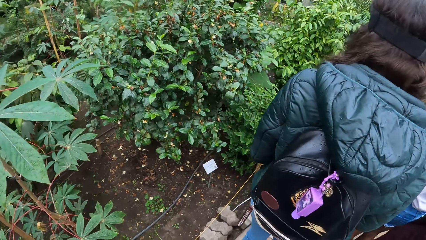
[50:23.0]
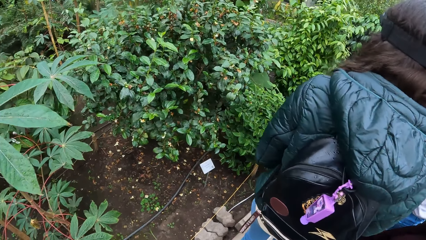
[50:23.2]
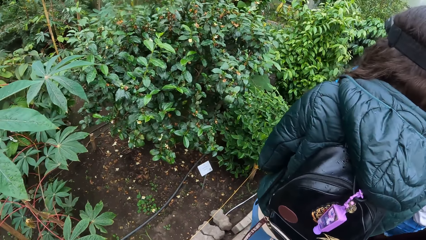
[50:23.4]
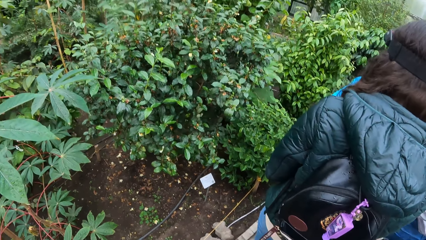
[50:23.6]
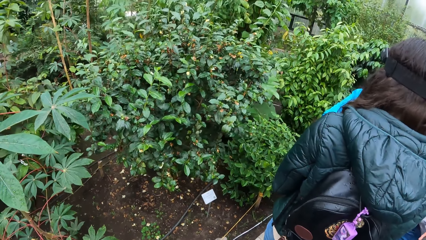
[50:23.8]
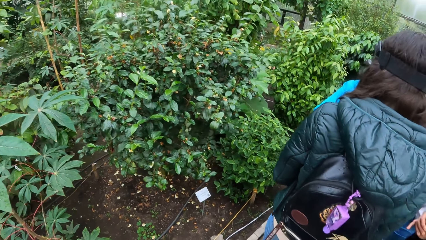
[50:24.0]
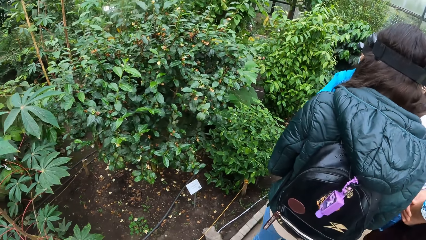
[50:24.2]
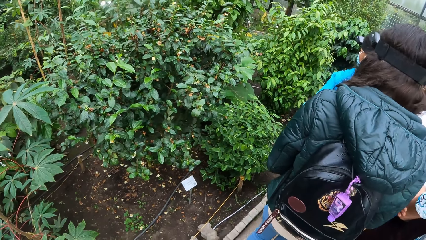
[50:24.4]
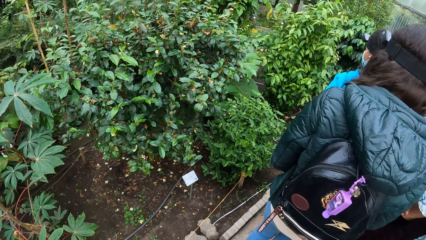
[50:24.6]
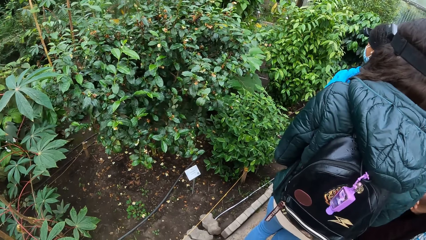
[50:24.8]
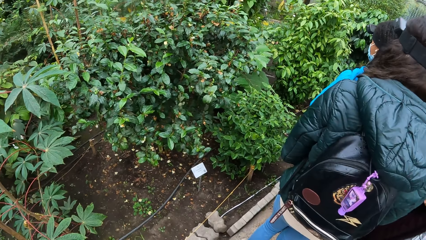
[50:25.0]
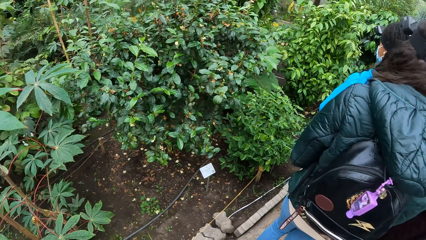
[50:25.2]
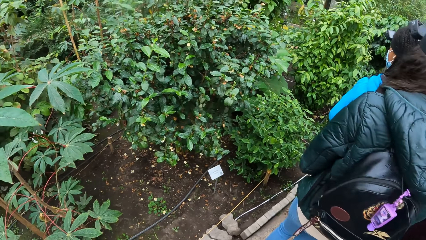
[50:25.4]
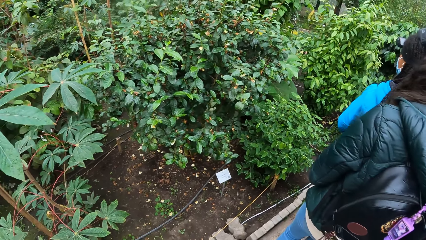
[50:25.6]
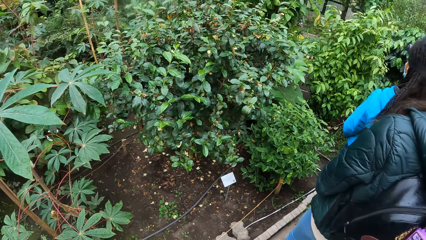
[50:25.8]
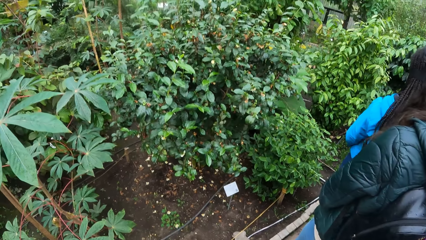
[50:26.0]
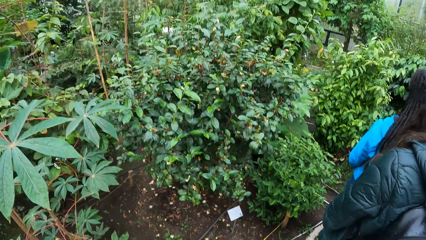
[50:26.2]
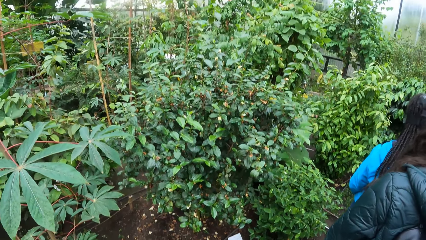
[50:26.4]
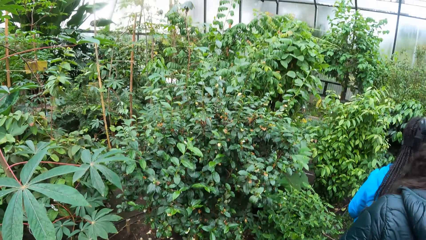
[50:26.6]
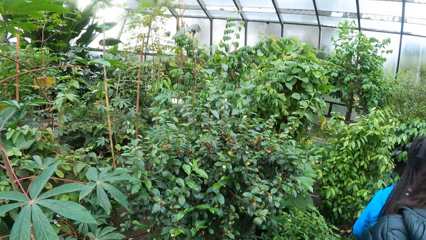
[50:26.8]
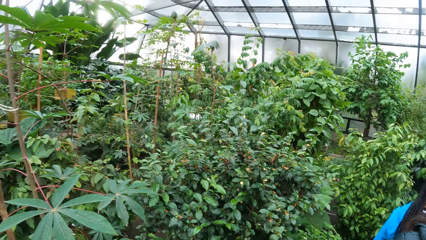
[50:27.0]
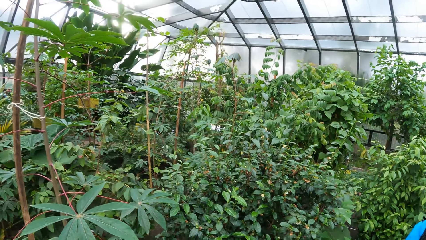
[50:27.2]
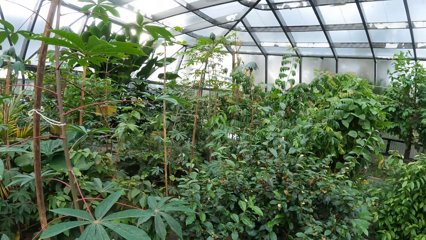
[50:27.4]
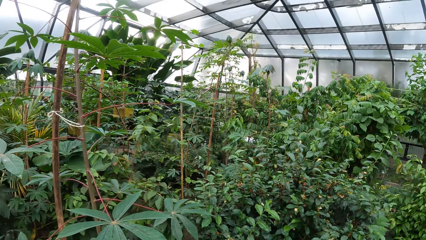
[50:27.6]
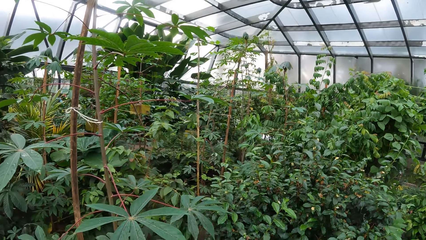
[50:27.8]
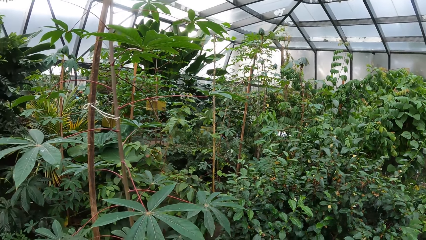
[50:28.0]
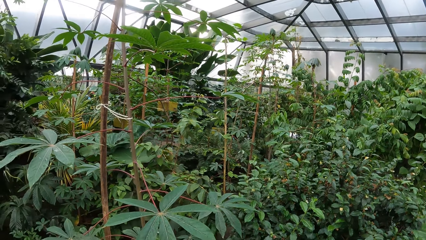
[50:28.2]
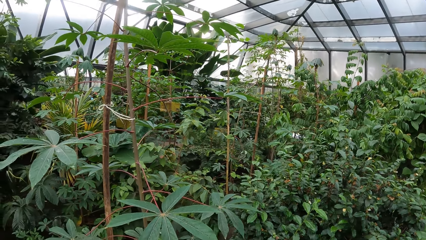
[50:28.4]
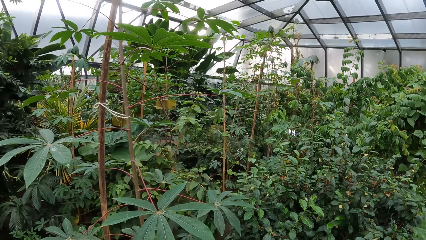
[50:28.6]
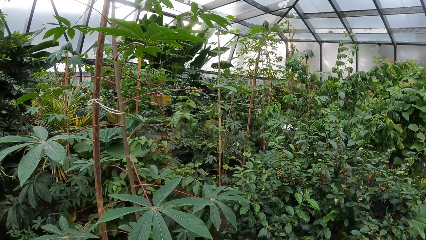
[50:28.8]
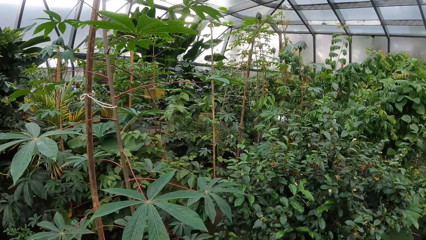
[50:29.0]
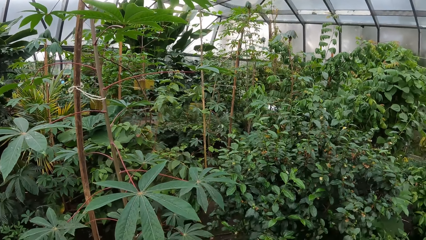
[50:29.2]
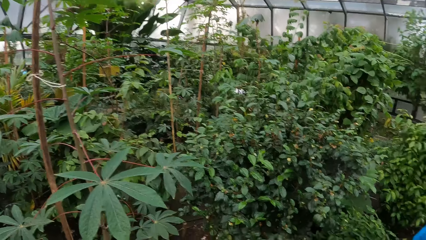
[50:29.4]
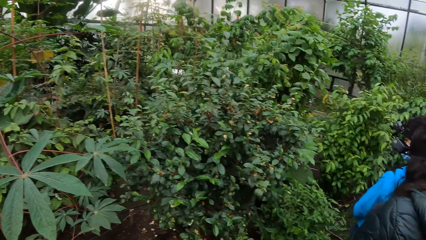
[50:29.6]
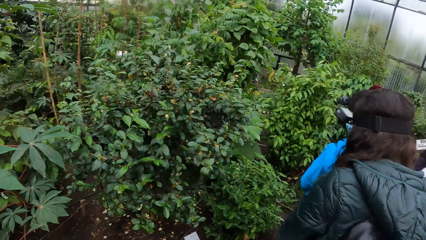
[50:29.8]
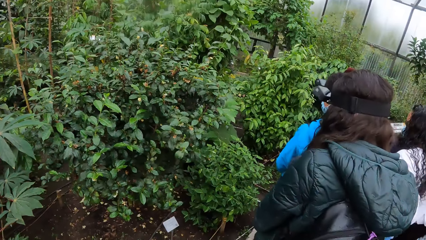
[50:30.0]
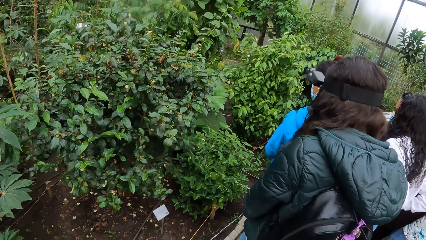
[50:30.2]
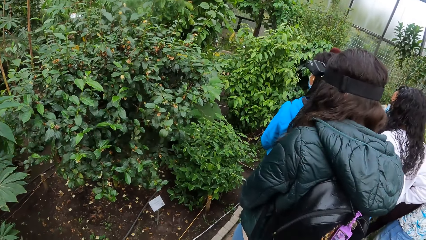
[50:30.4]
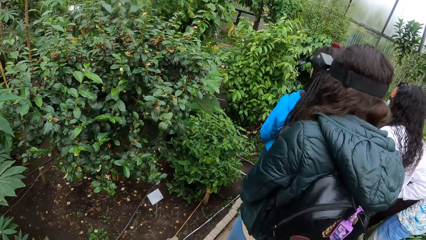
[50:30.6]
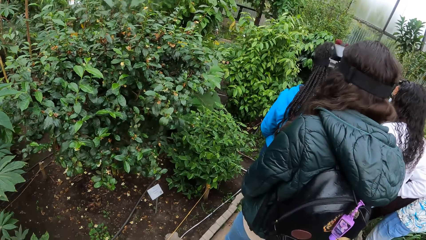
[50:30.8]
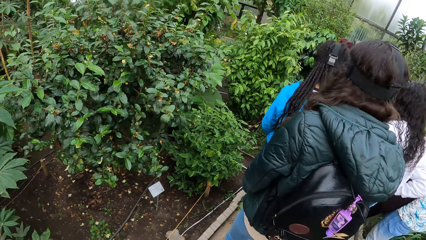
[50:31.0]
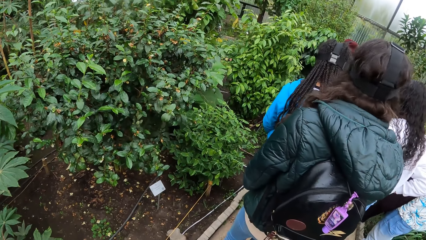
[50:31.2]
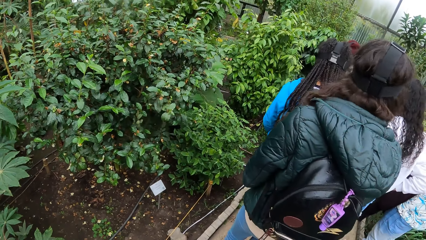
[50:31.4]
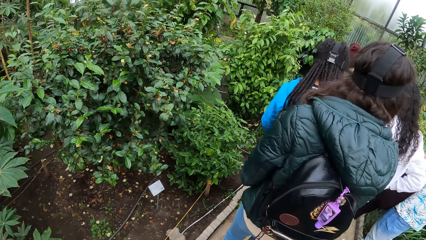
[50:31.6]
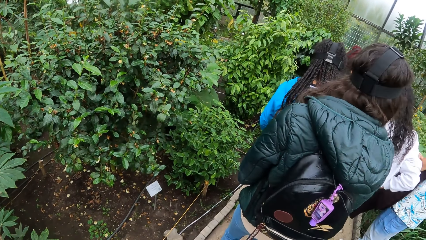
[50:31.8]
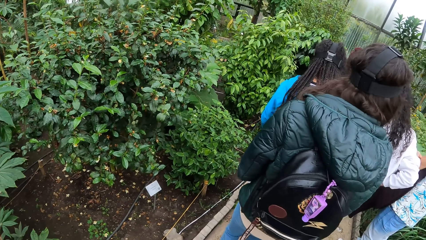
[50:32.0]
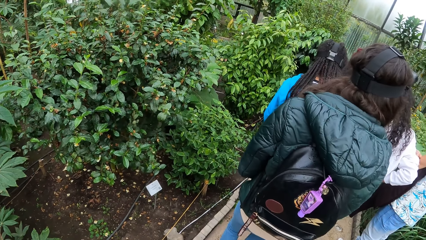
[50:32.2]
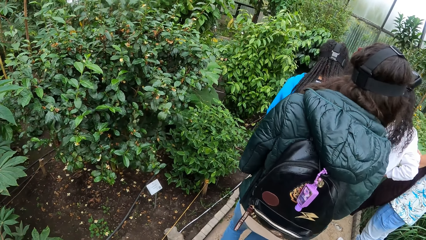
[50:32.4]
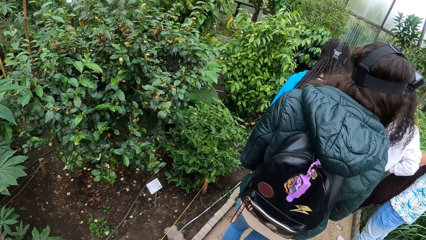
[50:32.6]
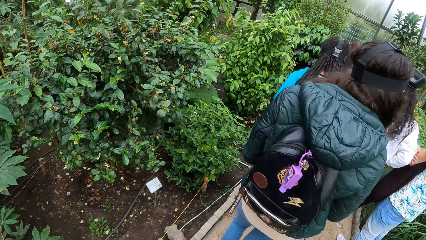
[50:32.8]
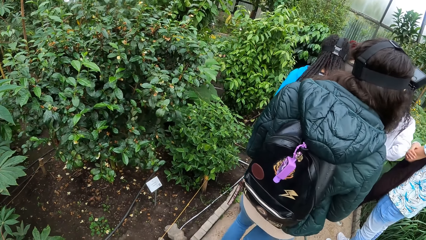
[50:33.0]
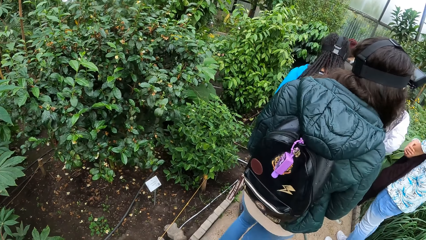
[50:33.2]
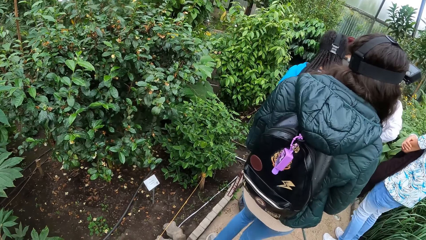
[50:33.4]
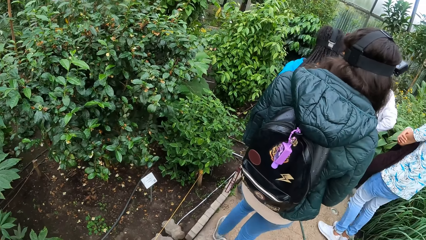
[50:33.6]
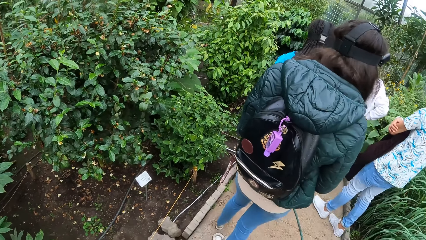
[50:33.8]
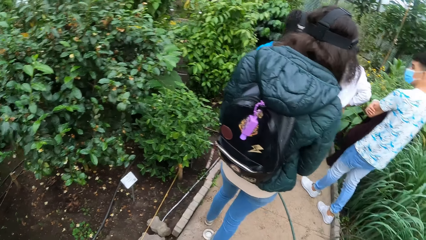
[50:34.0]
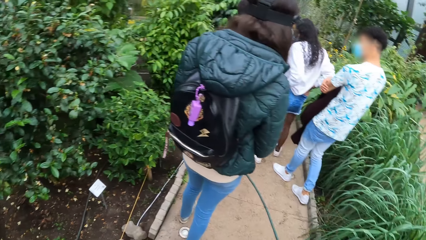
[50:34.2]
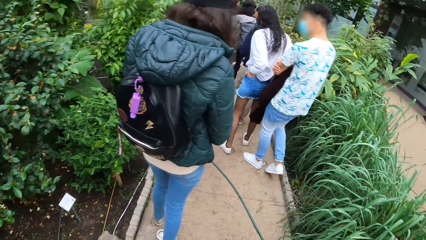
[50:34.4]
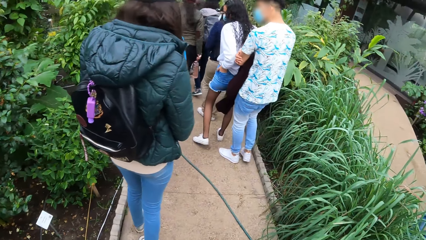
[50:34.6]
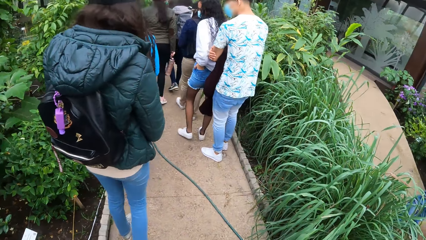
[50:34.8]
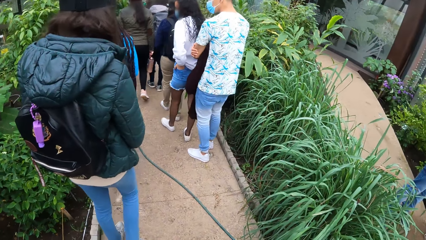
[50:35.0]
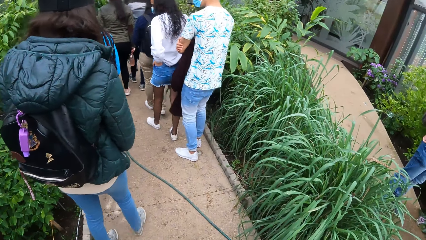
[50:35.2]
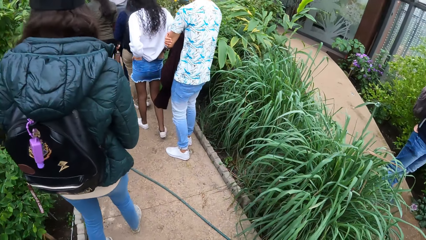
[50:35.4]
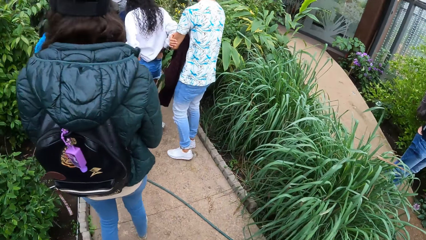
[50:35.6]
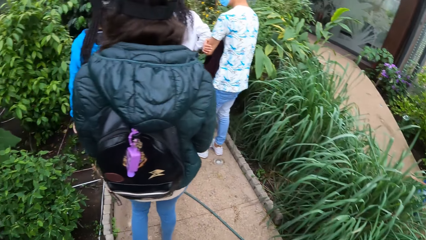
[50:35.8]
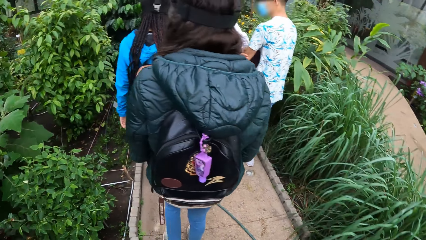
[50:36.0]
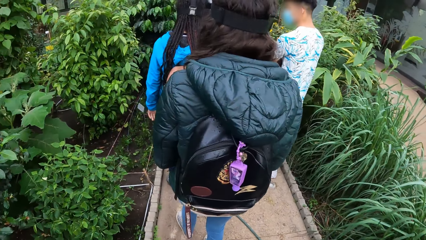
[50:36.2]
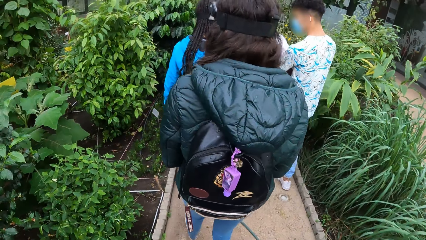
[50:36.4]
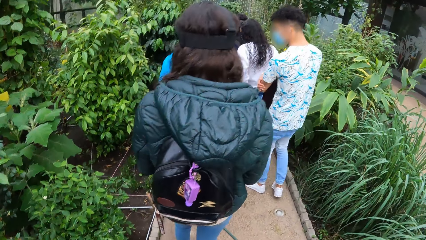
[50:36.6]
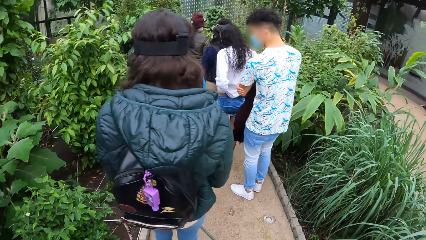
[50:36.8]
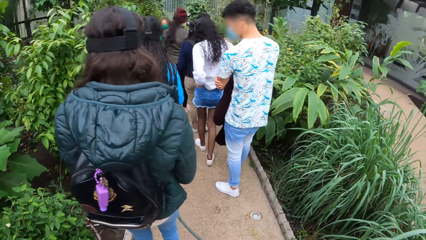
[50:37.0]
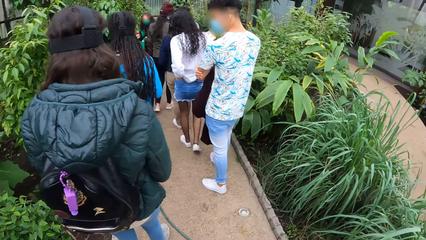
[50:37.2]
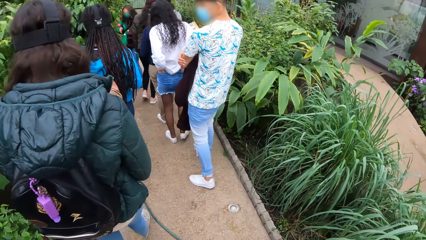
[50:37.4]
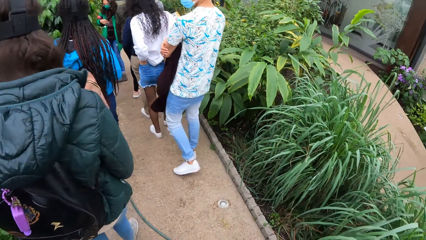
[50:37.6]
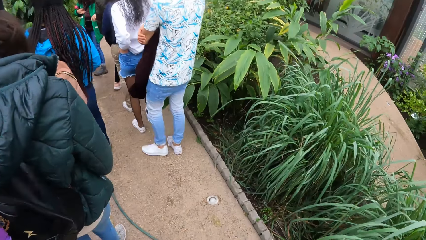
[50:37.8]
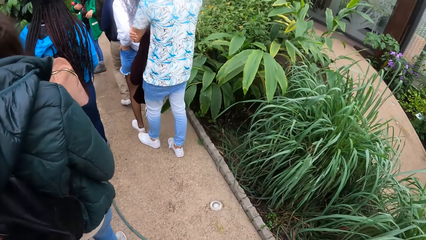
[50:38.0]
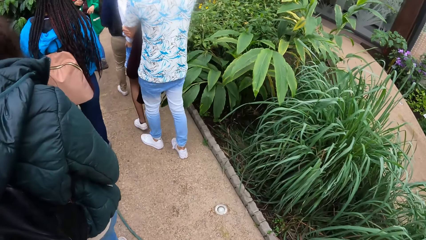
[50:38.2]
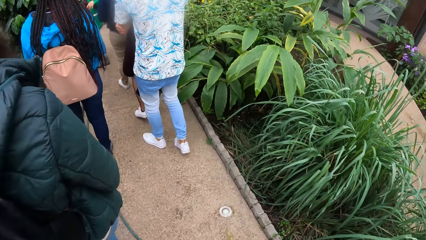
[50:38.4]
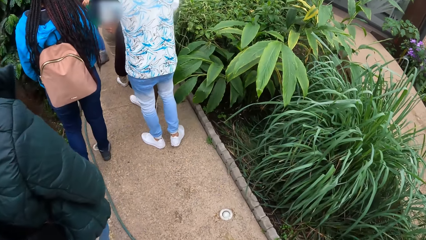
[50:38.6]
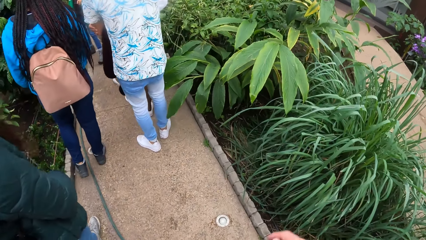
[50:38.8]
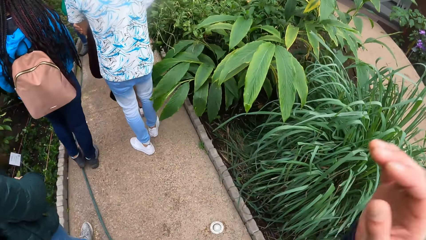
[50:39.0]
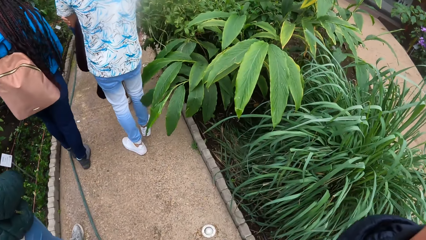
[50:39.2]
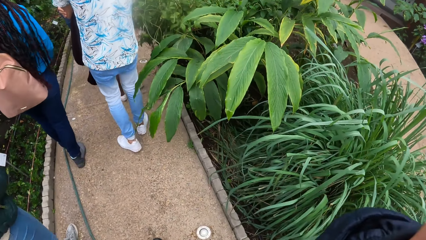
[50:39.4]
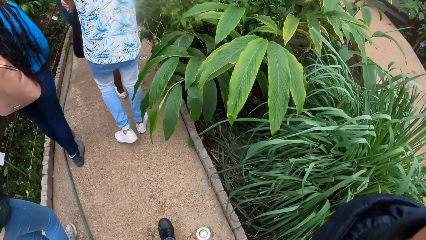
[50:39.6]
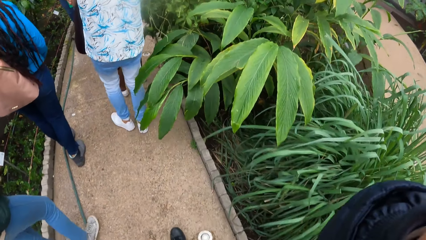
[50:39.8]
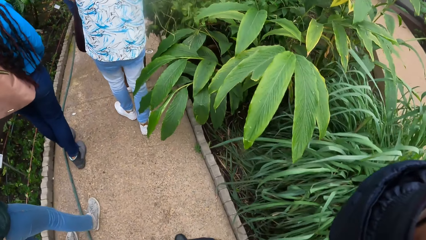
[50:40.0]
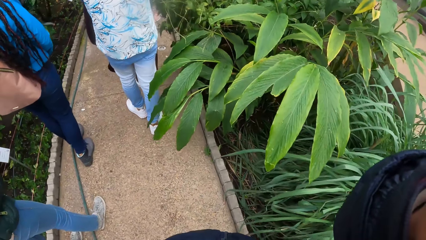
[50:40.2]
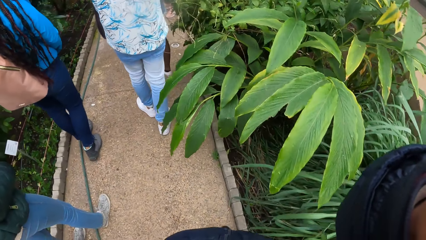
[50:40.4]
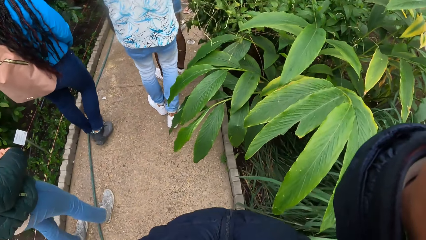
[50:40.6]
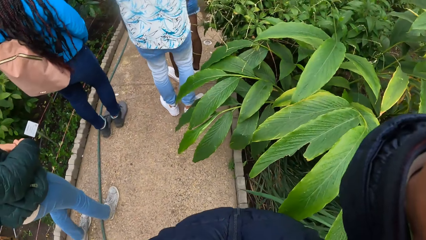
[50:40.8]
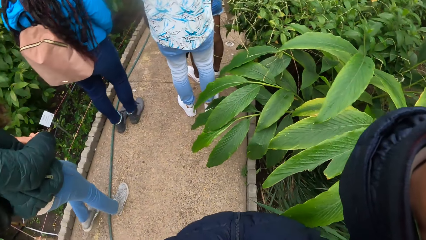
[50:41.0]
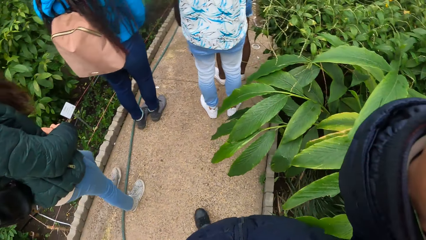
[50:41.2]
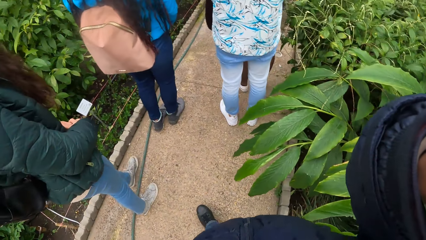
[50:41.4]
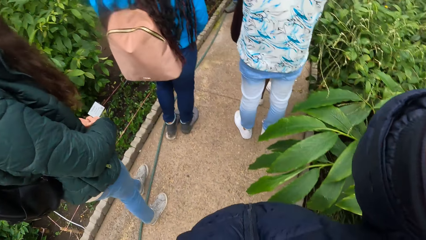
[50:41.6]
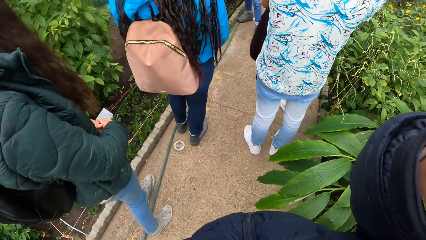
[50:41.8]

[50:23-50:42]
The women stand on the sidewalk. The camera wearer stands on the sidewalk. A man walks on the sidewalk. The women walk on the sidewalk. The camera wearer touches his face with his right hand.
